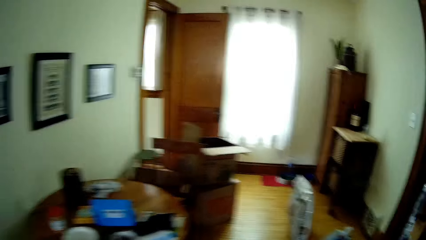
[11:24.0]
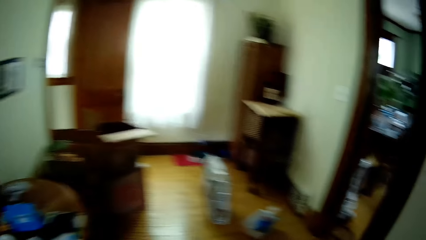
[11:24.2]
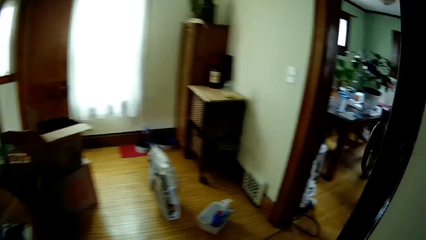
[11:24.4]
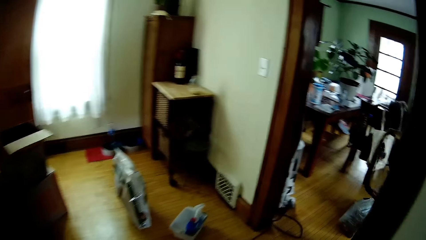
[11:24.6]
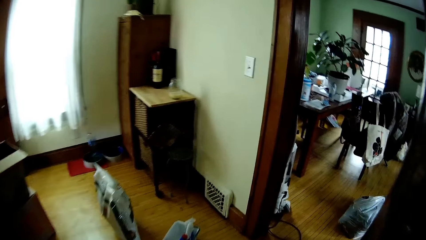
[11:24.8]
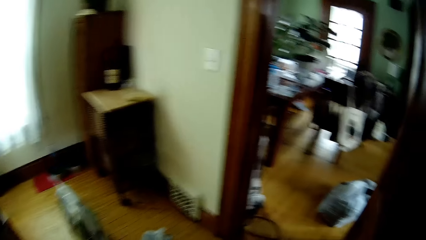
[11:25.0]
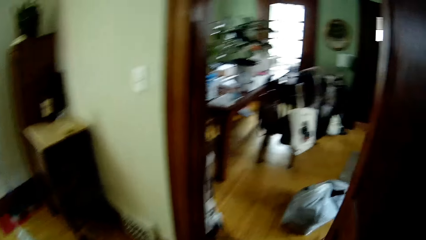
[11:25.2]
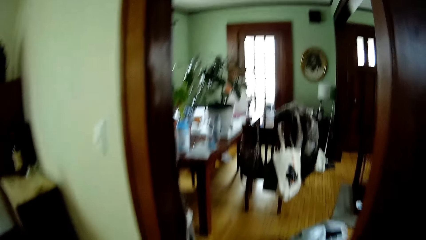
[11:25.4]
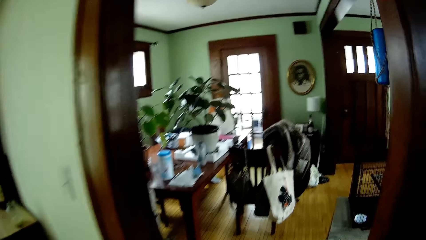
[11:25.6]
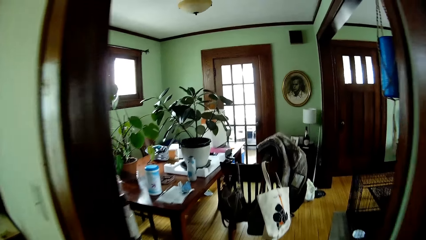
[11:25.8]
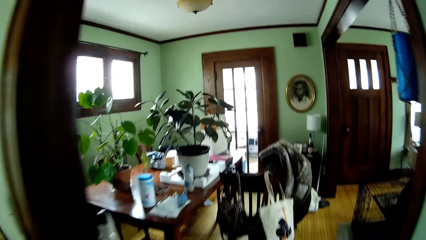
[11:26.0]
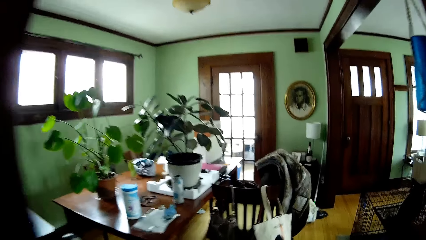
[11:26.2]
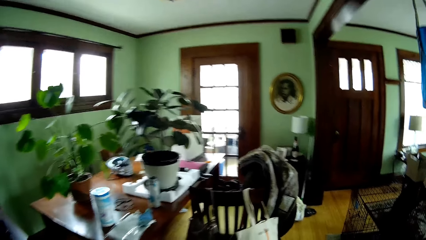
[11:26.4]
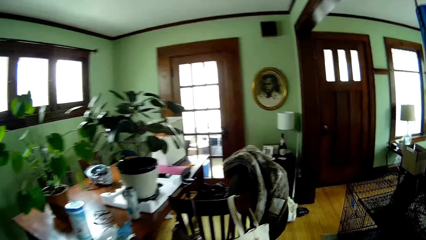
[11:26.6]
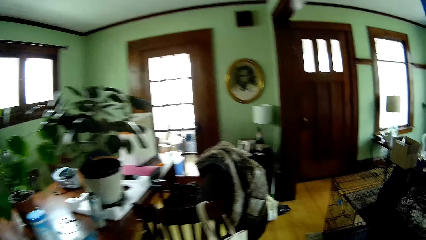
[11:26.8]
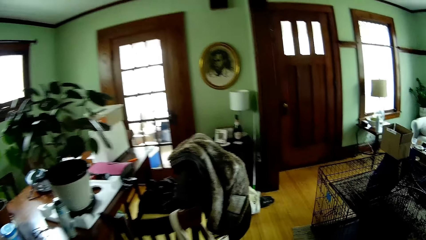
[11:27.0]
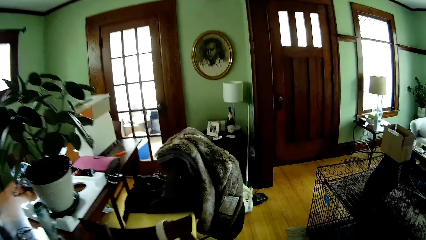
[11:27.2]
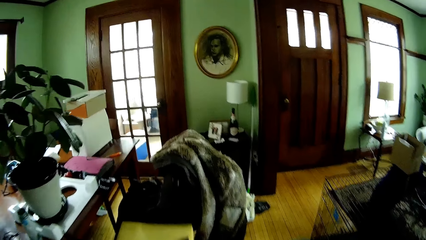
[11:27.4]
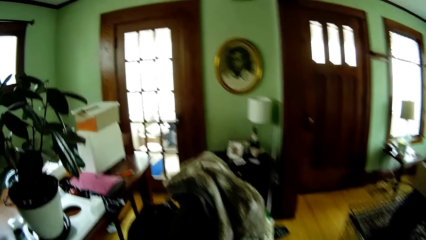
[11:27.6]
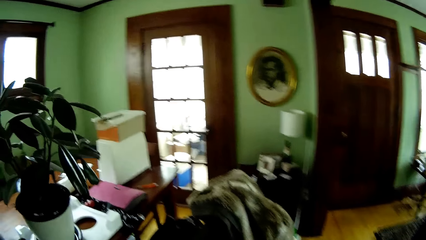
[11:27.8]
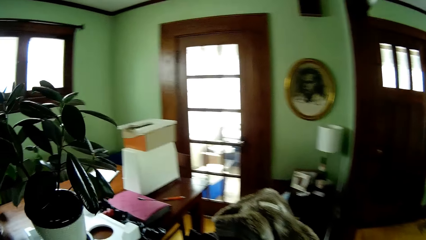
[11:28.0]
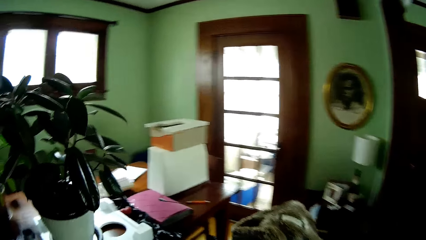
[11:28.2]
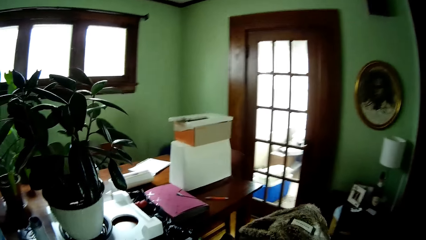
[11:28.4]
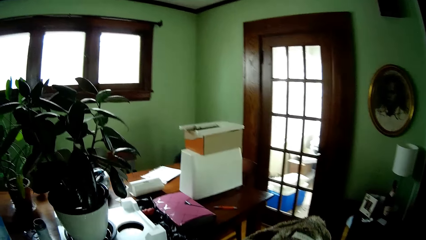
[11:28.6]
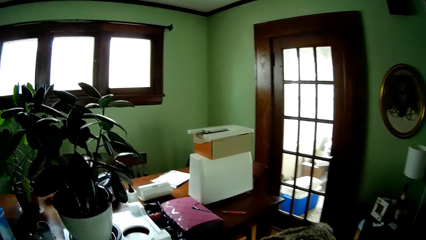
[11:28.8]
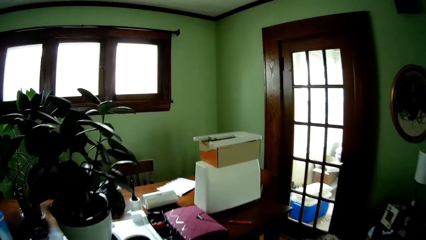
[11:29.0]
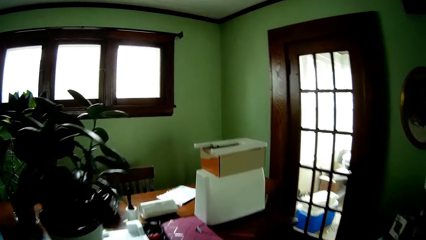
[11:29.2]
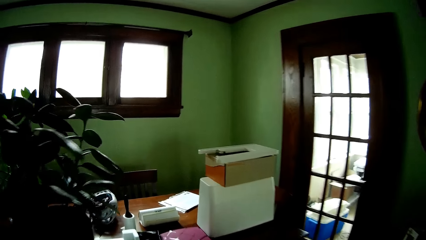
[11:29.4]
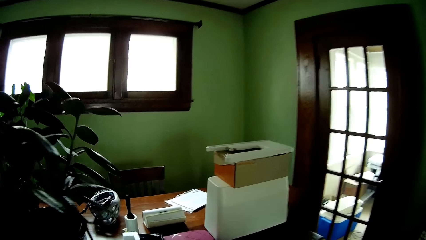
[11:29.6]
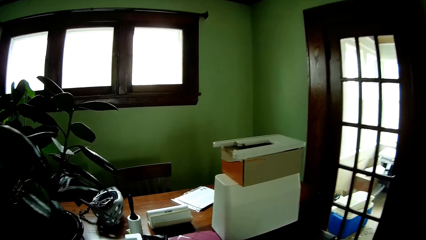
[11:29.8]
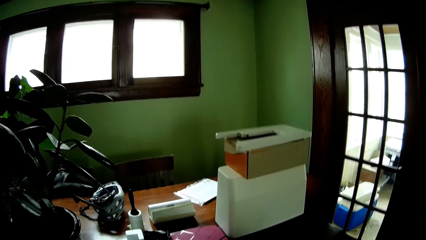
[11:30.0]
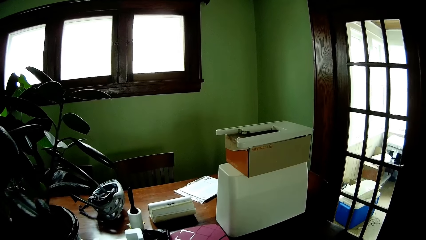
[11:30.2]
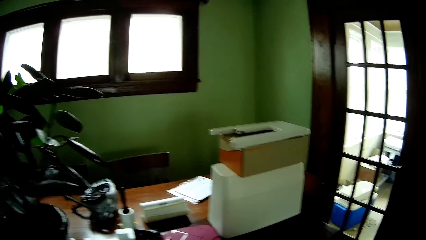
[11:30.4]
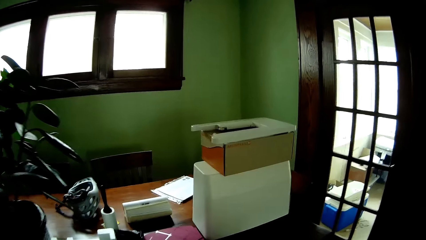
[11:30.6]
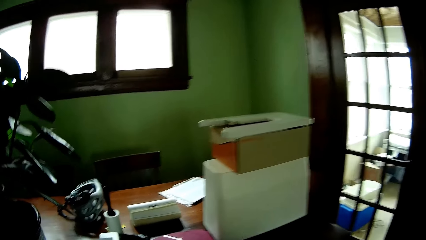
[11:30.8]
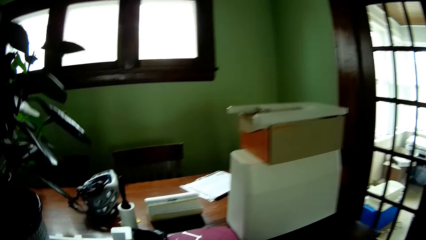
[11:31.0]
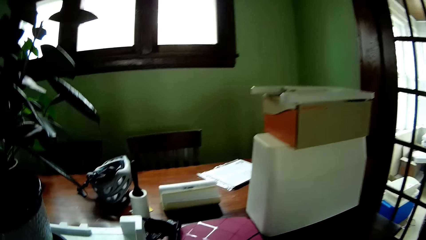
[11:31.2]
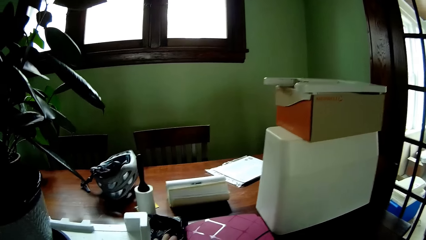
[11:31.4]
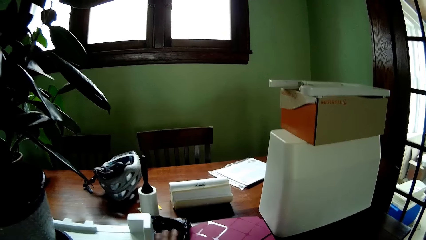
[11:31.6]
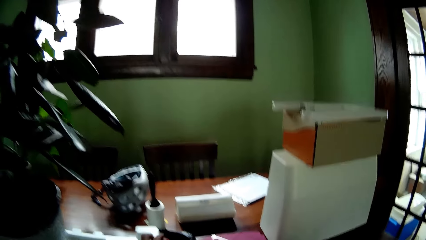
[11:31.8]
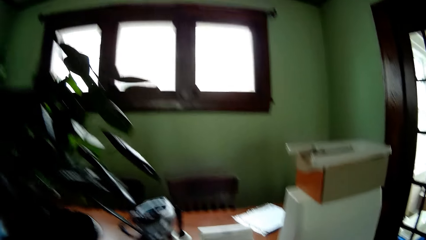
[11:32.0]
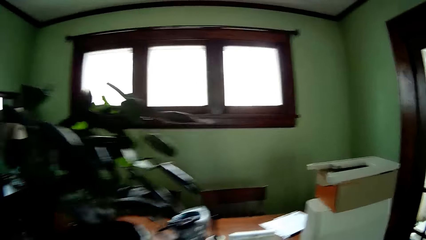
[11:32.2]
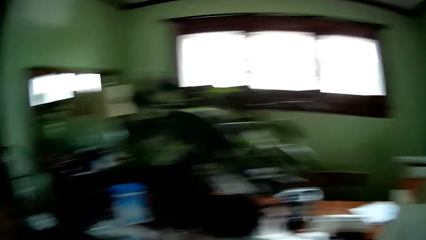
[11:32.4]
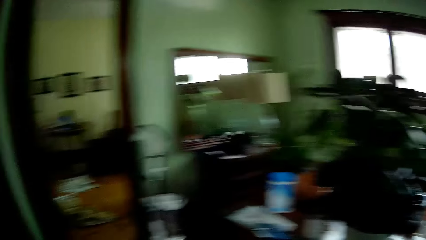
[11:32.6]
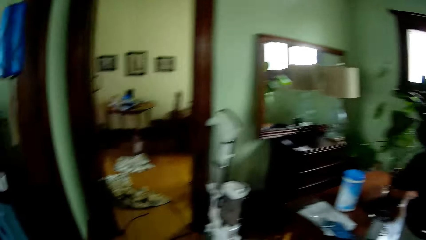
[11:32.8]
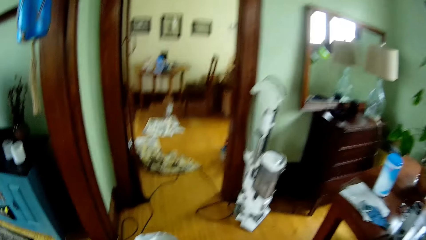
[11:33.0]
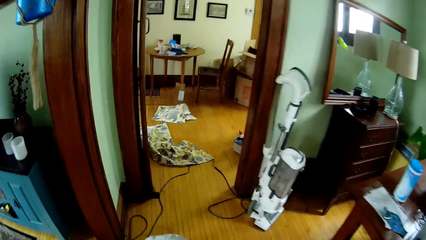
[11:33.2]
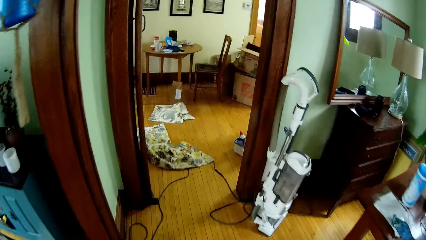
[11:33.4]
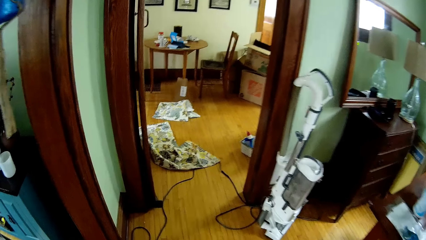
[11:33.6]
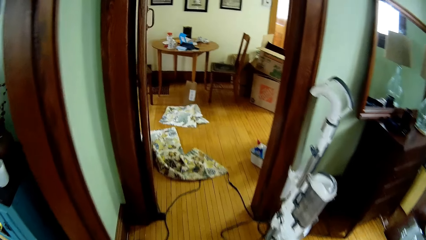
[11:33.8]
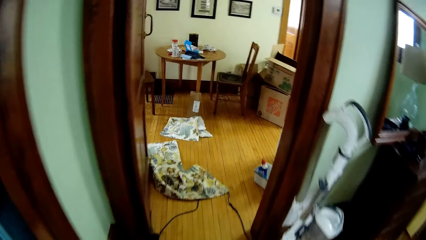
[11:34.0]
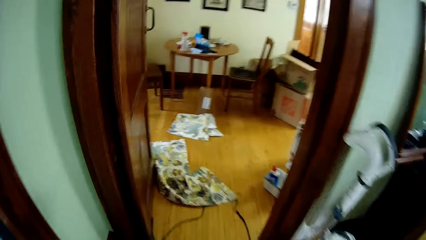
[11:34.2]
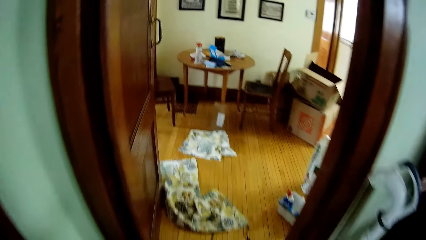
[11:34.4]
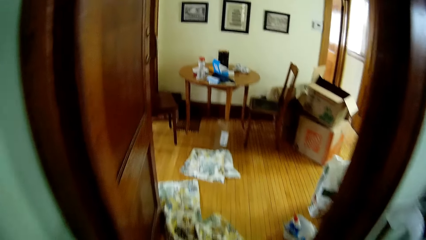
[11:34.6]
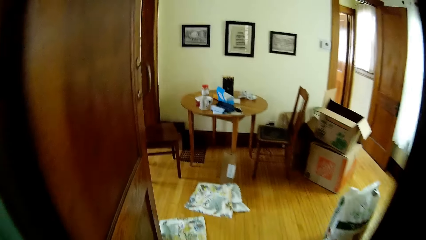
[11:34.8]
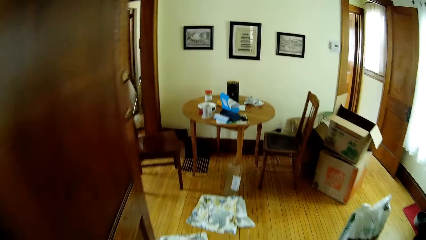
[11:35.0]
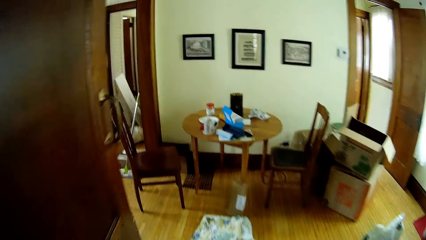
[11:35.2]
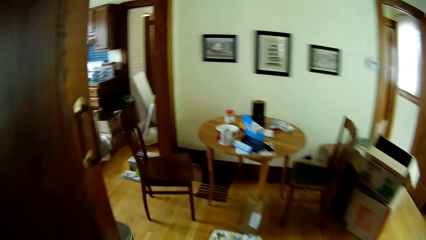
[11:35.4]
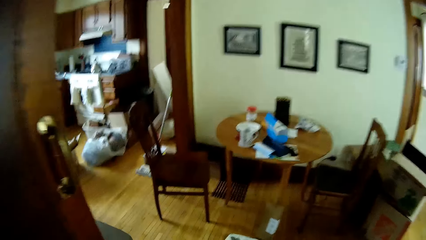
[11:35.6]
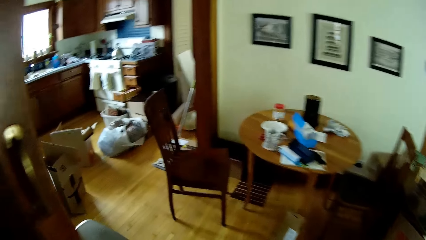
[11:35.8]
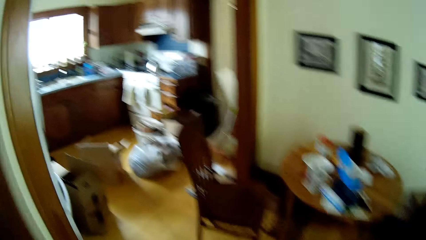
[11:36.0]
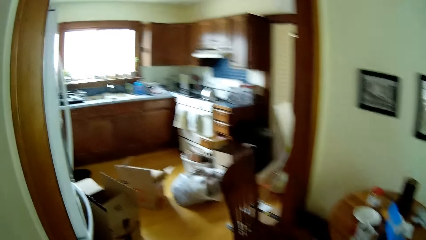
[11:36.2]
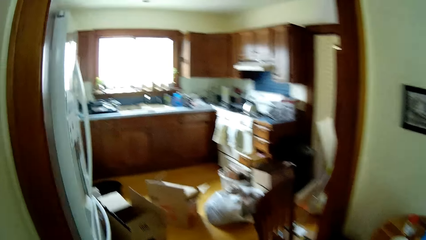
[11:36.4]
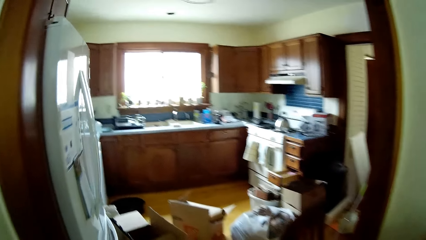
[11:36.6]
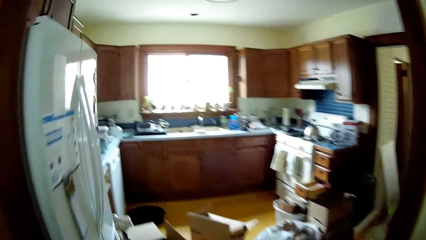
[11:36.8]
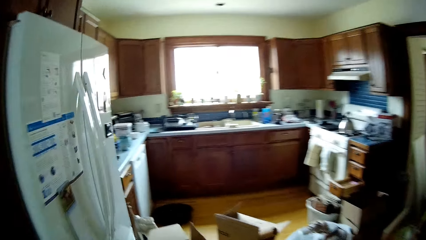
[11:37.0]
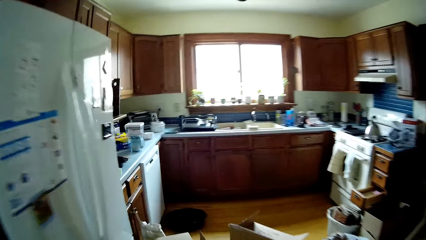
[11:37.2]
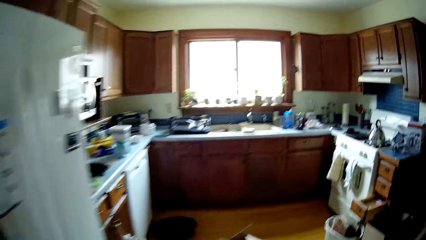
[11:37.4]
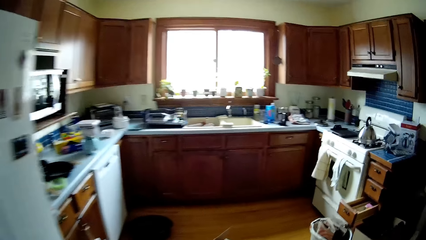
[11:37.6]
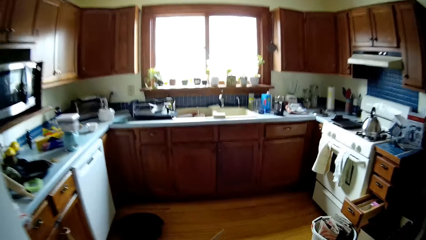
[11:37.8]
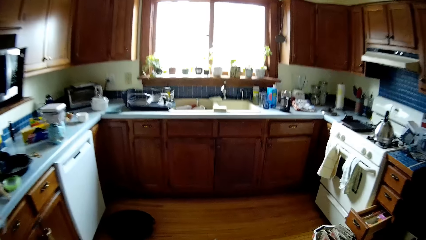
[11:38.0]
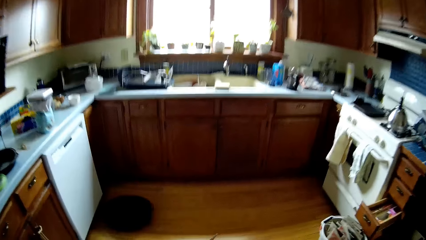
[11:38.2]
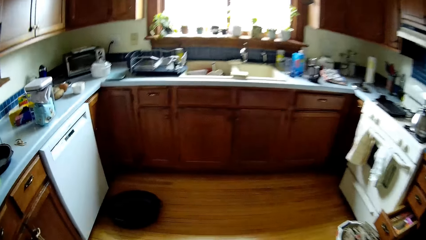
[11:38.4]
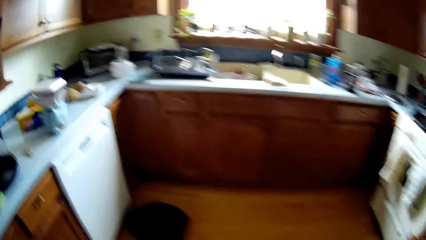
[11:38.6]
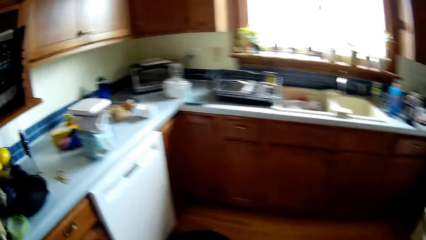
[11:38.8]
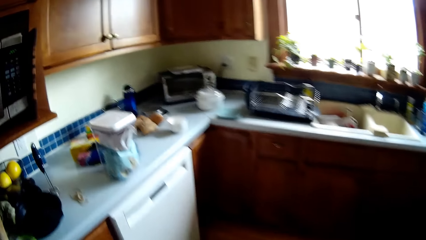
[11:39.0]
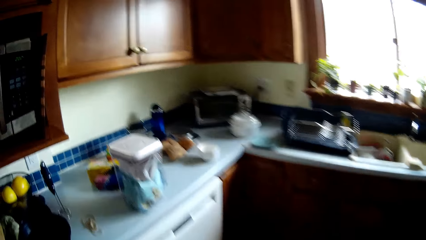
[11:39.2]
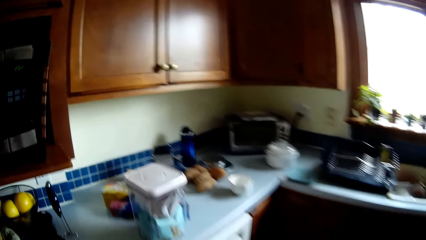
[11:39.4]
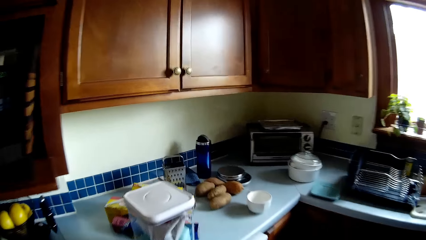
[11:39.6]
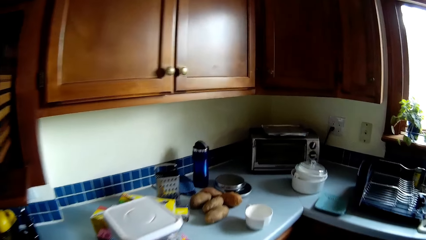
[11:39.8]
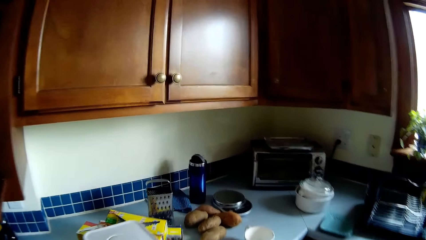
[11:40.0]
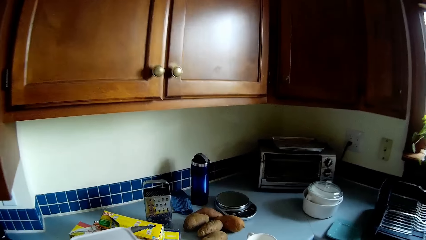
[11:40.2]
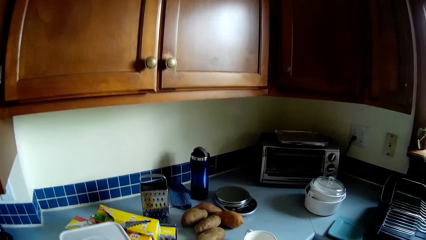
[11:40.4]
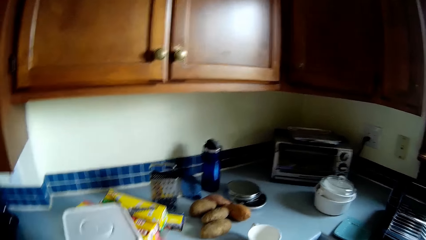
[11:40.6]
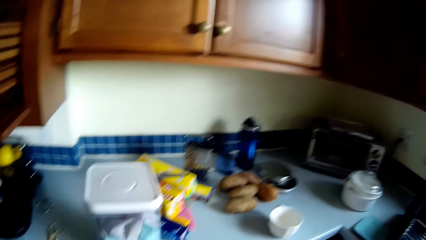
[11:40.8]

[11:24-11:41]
The camera wearer walks through the door into the living room. He walks to the table in the living room. He takes a berry from a nylon on the table with his left hand. He places the paper on the table and moves a hand up. He walks through the door into the corridor. He walks to a kitchen counter.
